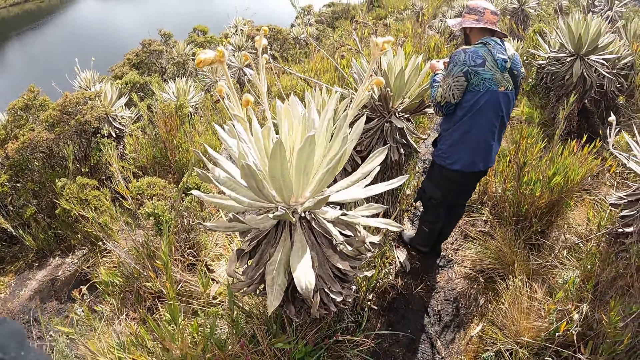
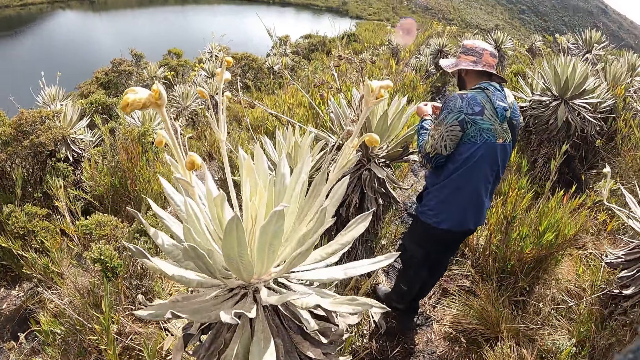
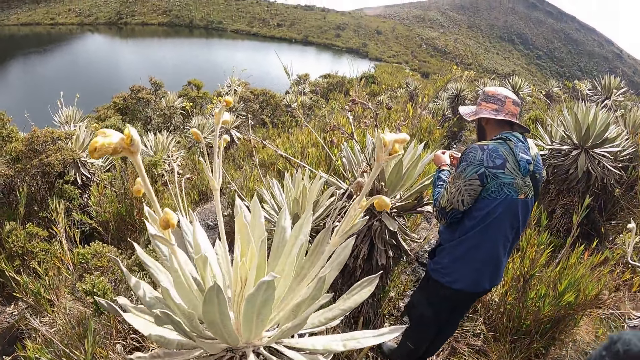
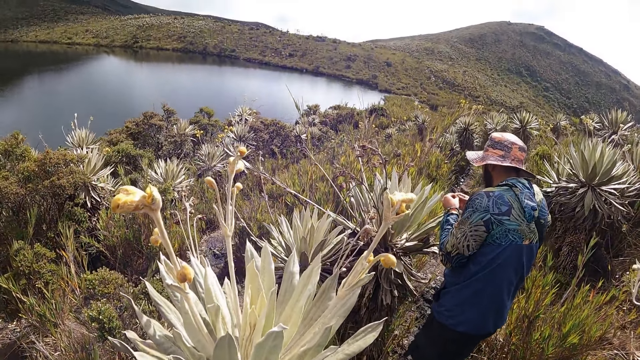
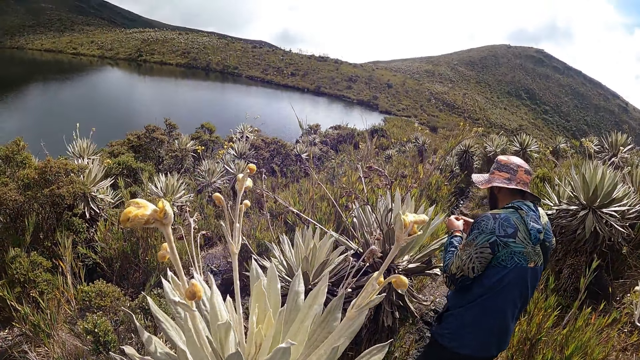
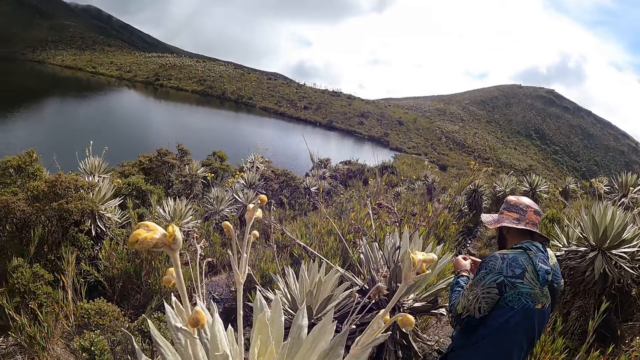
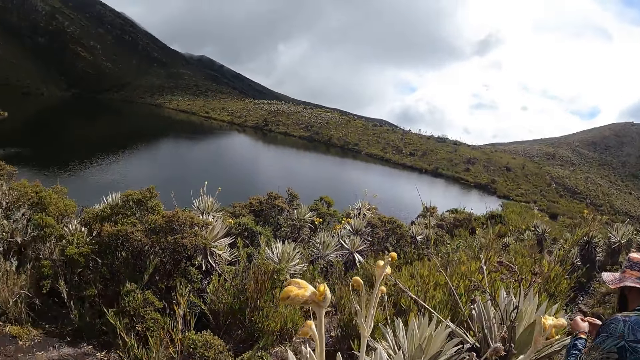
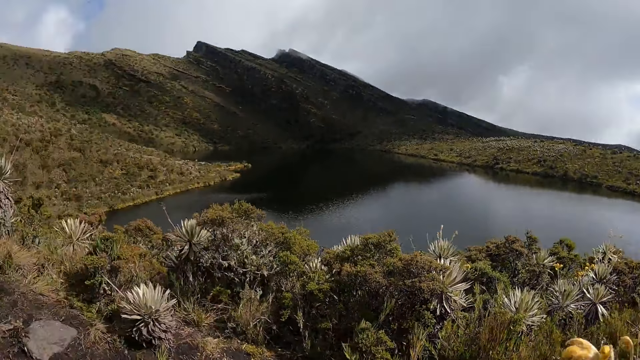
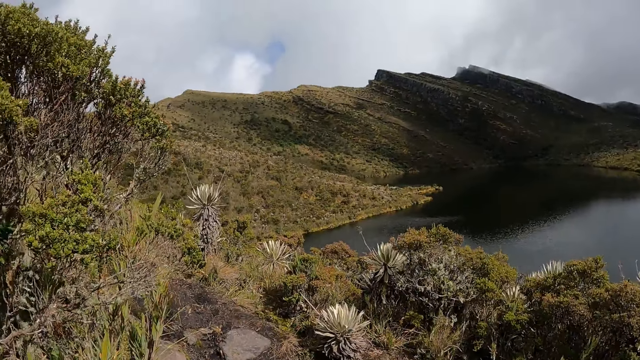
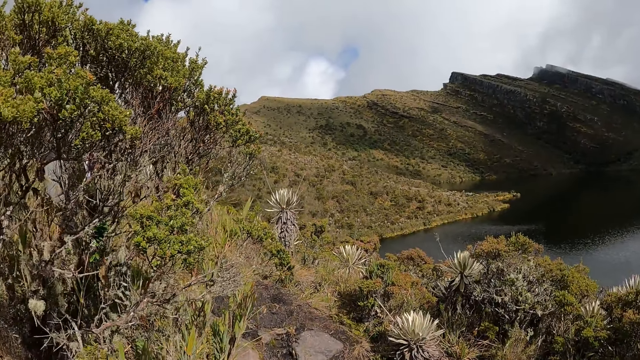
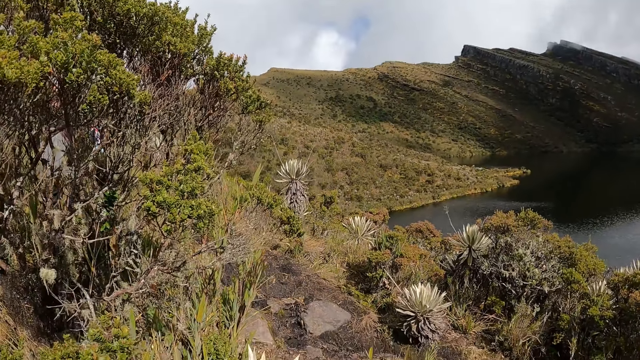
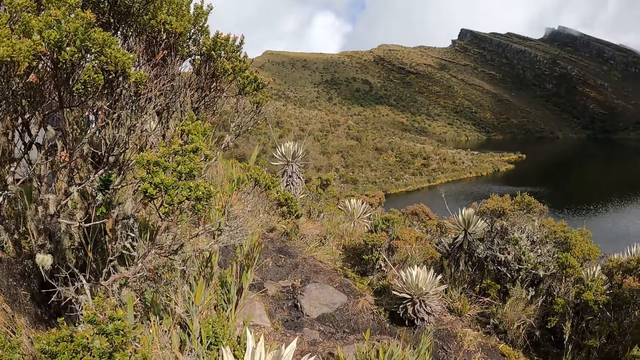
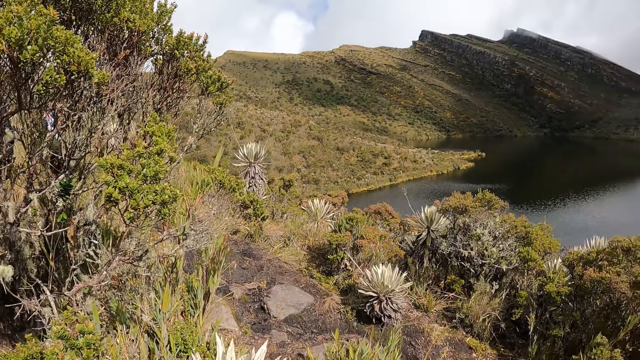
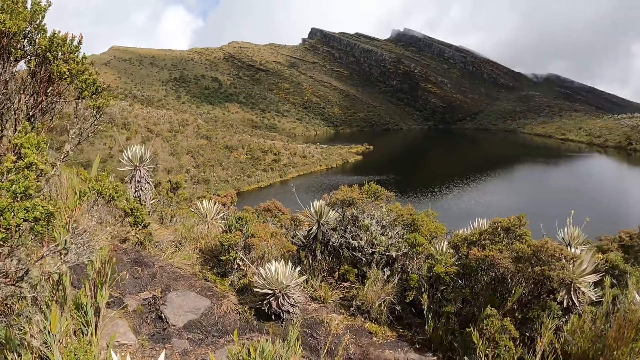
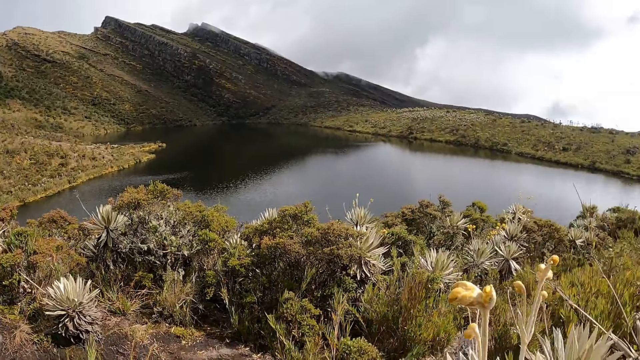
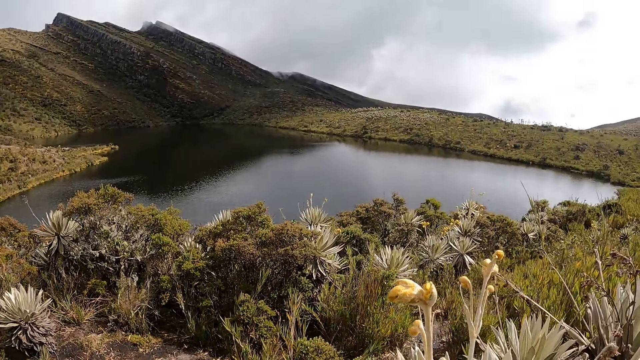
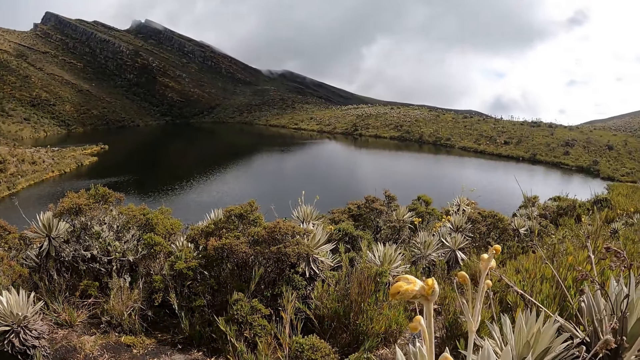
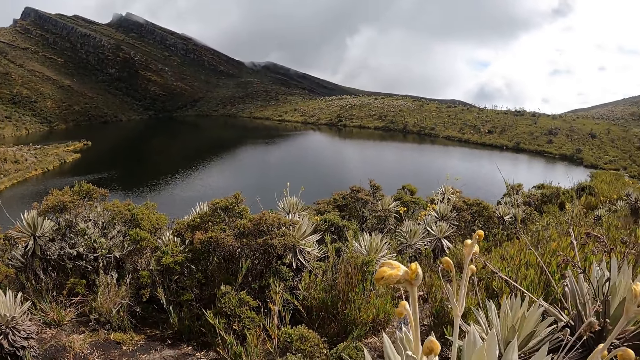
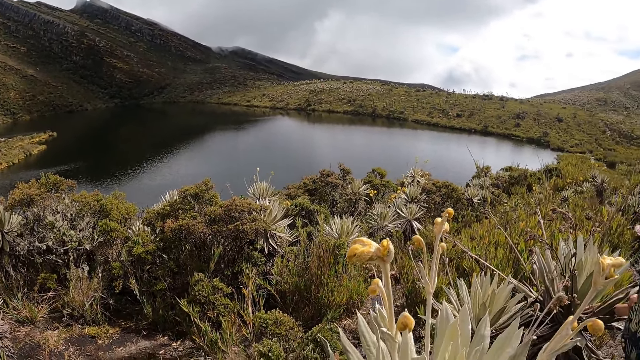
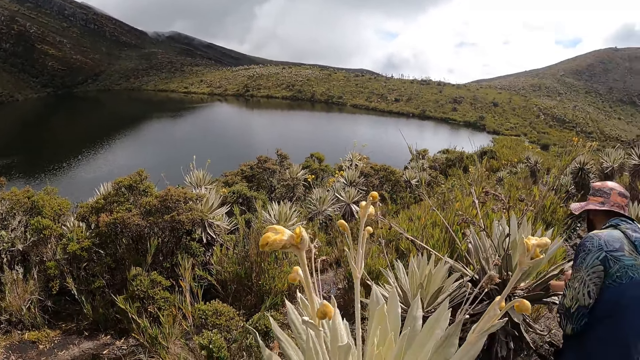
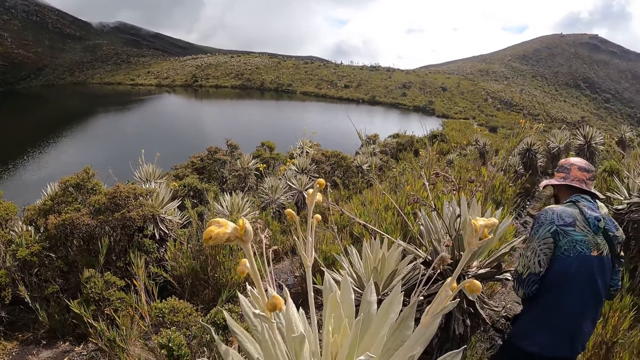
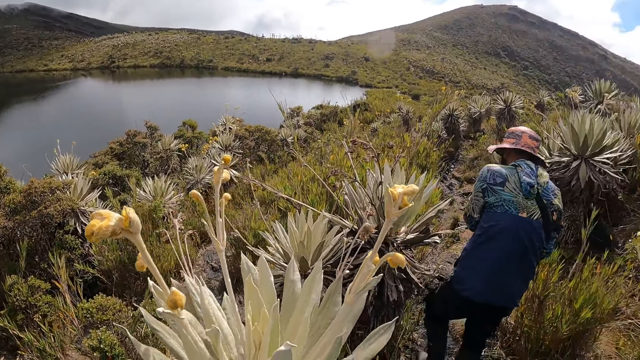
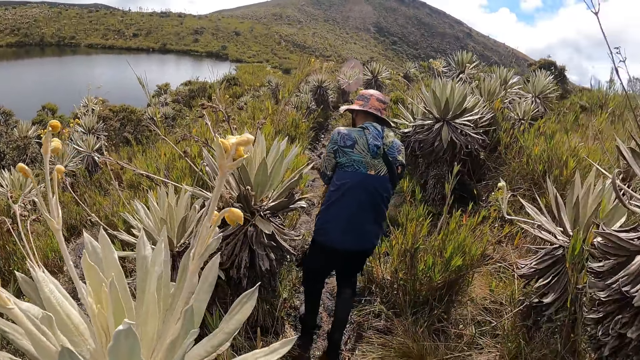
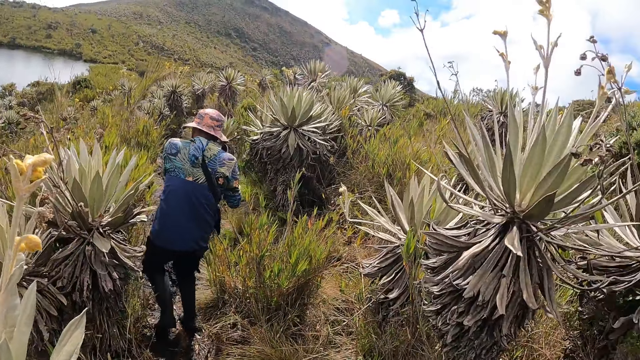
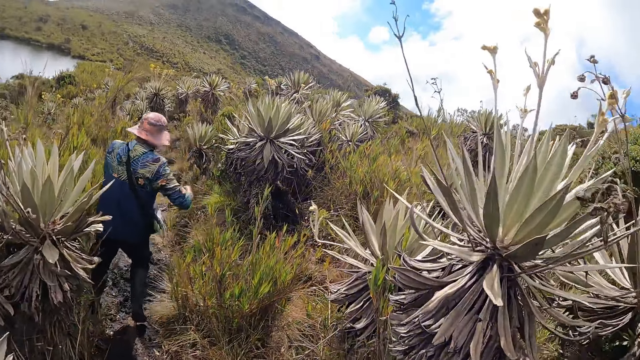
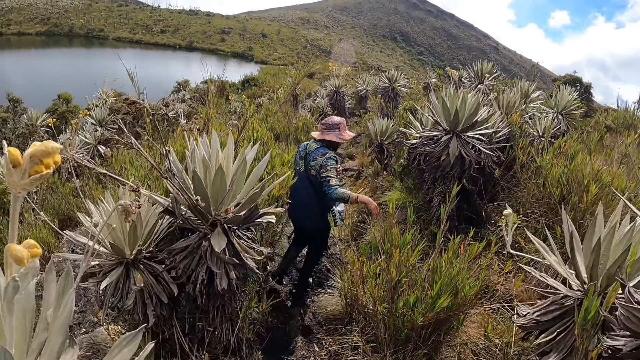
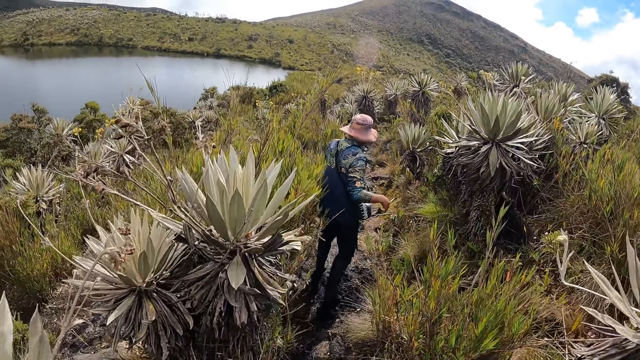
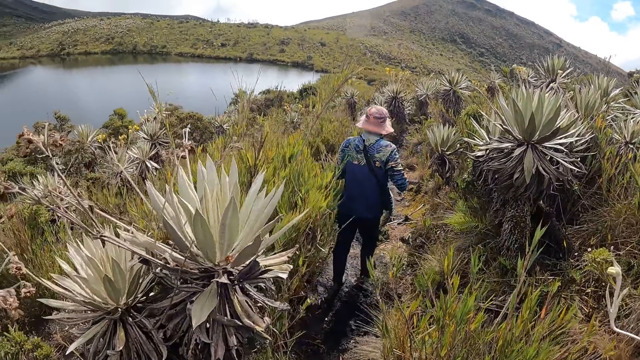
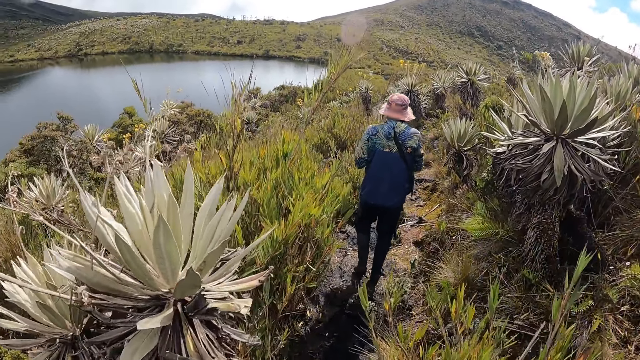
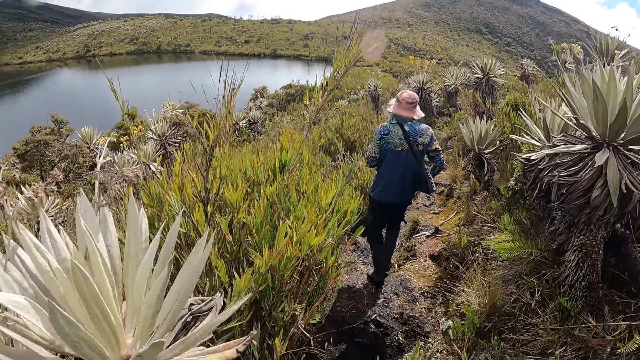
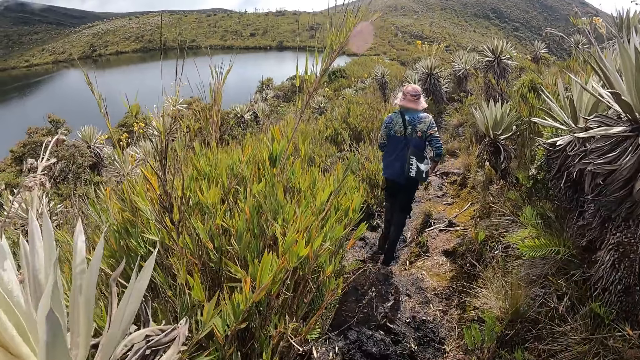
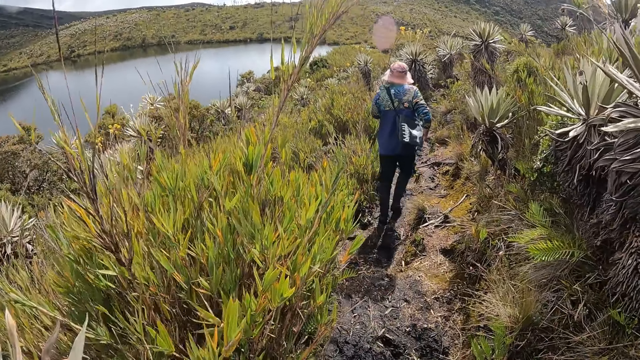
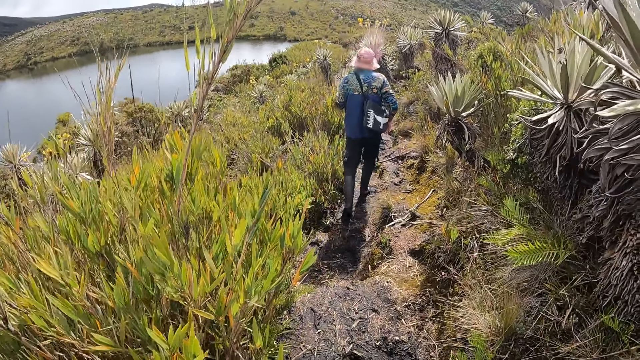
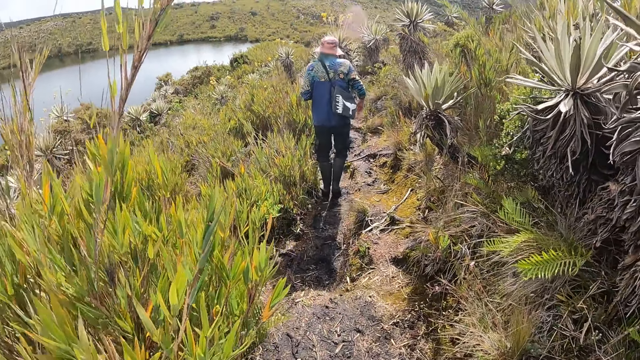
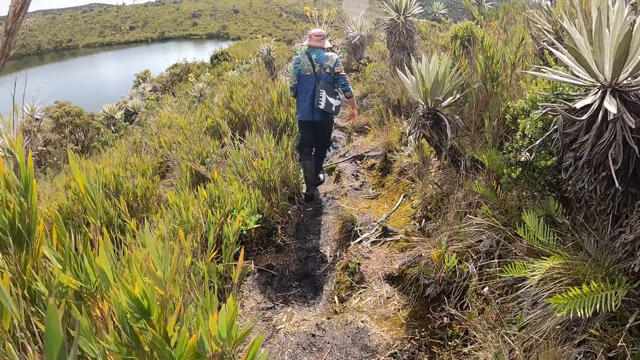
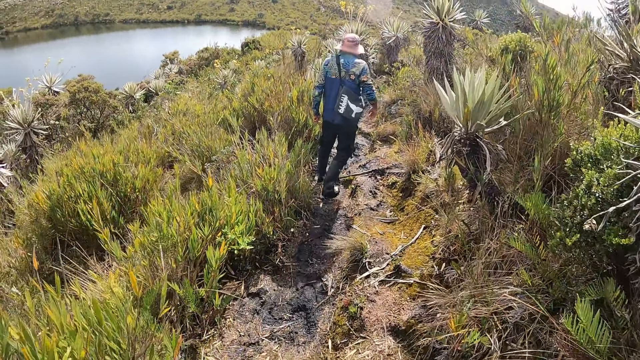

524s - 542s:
A man holds a flower with both hands. The man looks at the flowers of the sisal. The camera wearer looks around the valley. The man walks down the muddy pathway and moves a plant with his right hand. The camera wearer walks down the muddy pathway.

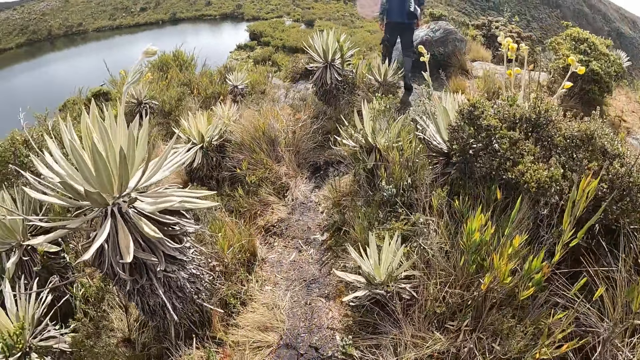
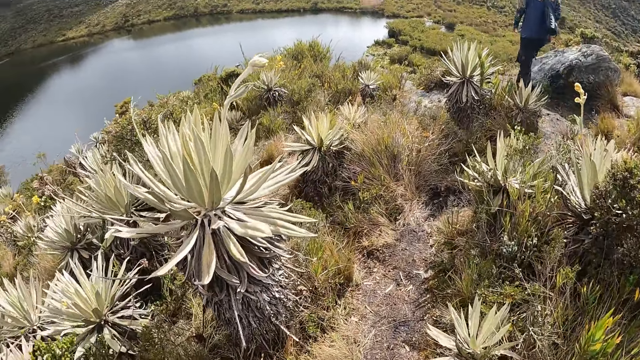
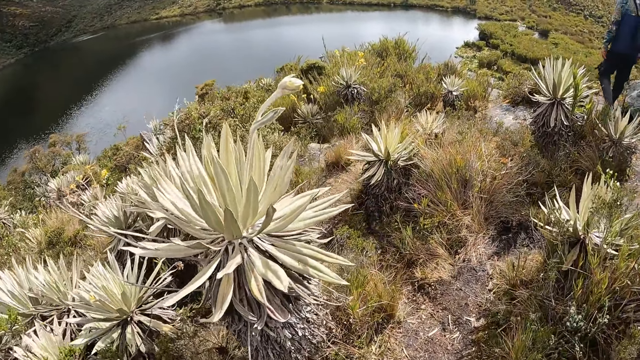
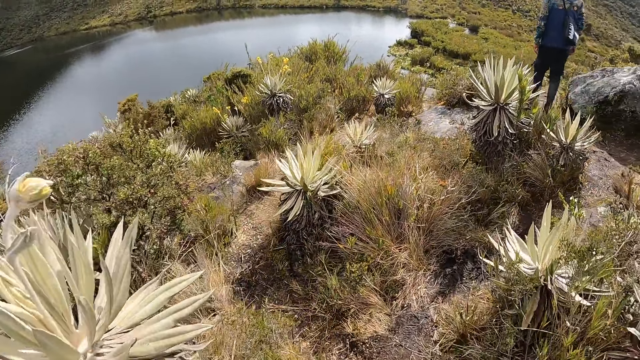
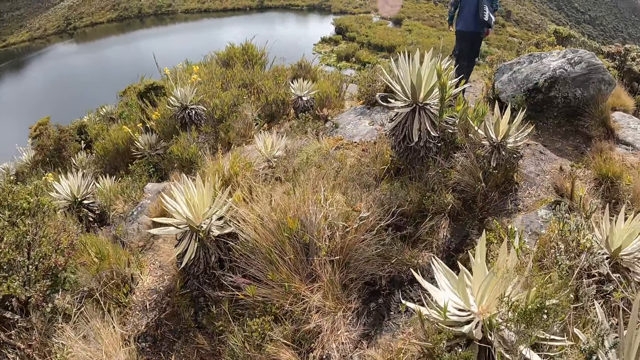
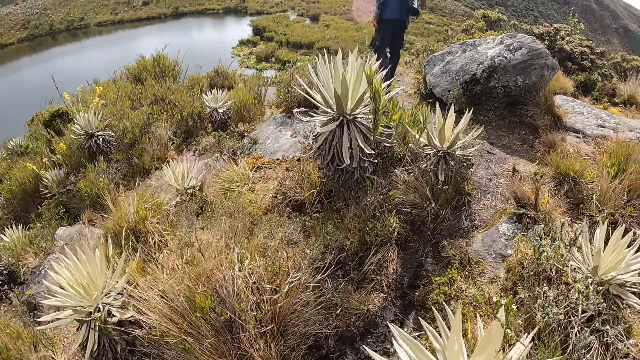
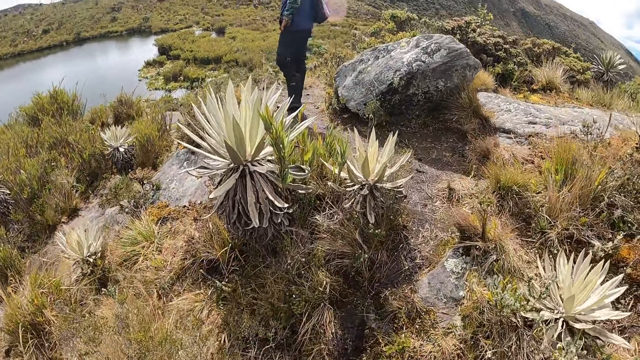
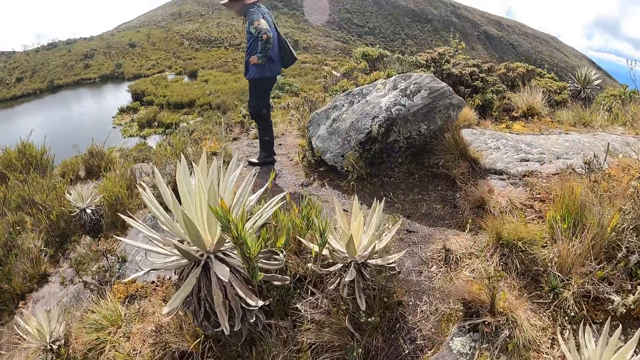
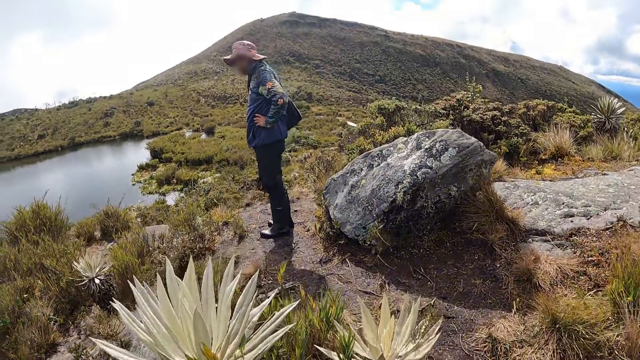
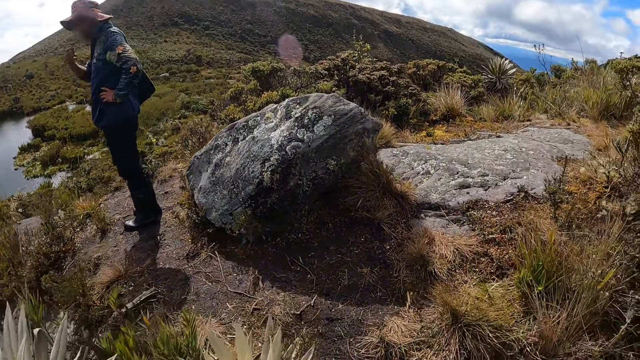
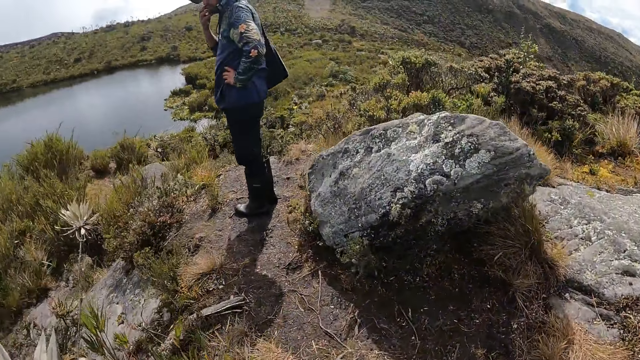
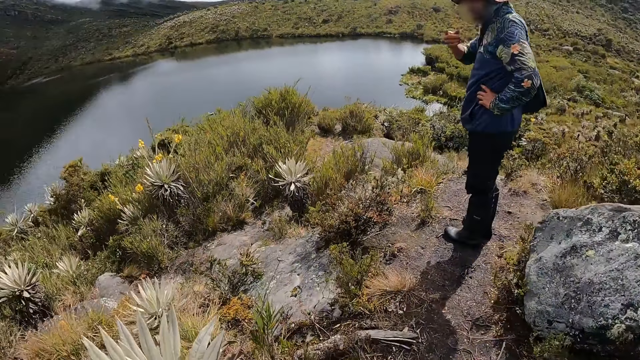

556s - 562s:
The camera wearer looks at the water. They look at the rock.
